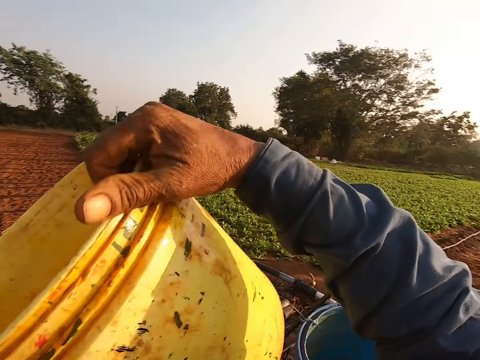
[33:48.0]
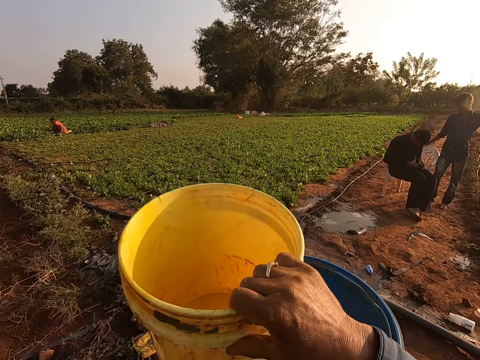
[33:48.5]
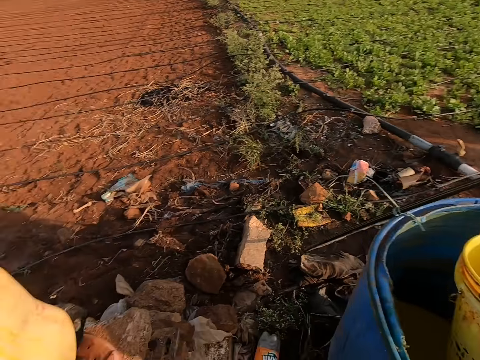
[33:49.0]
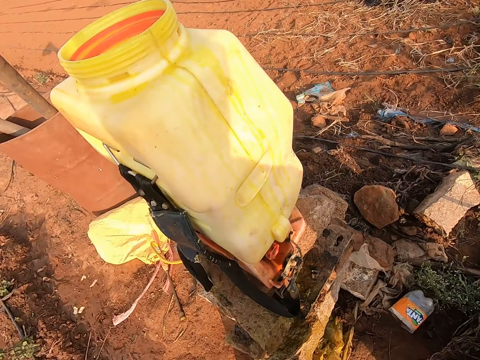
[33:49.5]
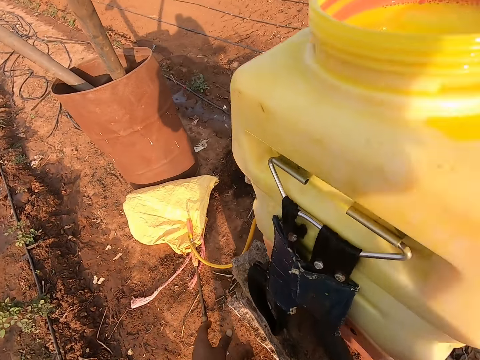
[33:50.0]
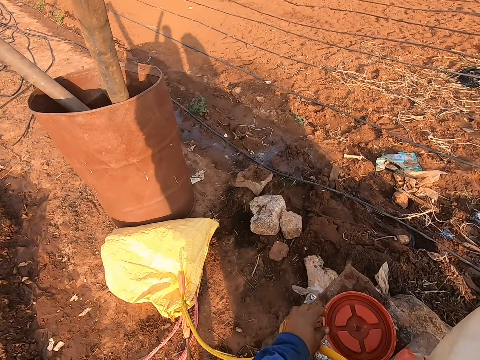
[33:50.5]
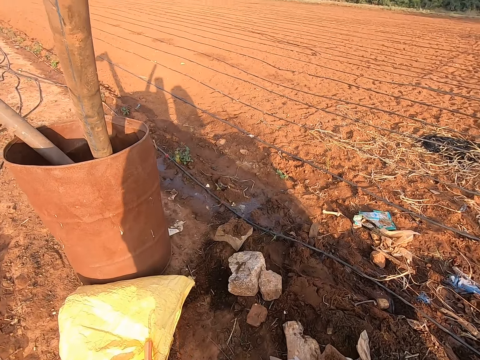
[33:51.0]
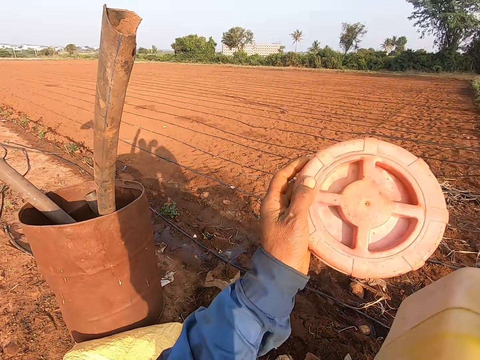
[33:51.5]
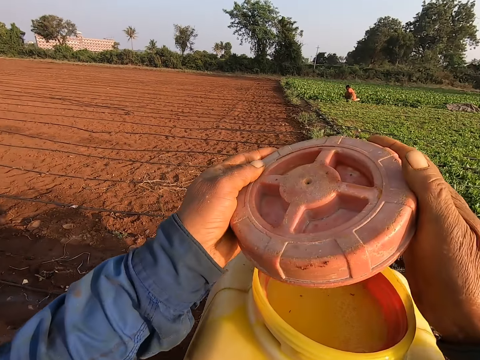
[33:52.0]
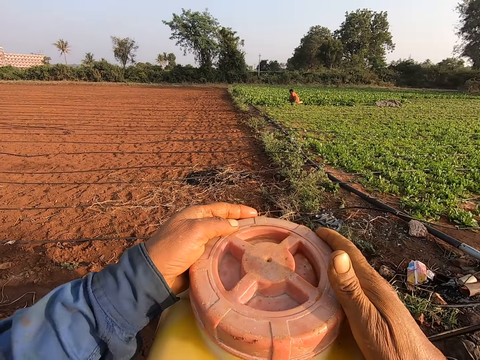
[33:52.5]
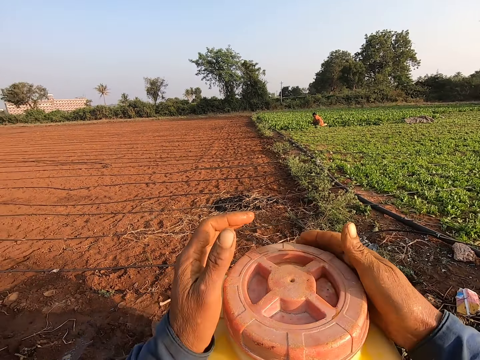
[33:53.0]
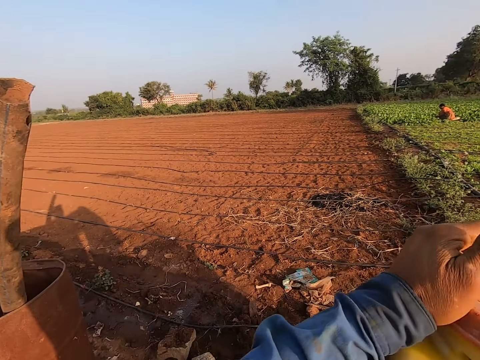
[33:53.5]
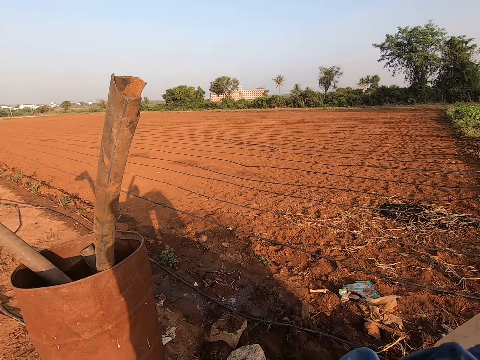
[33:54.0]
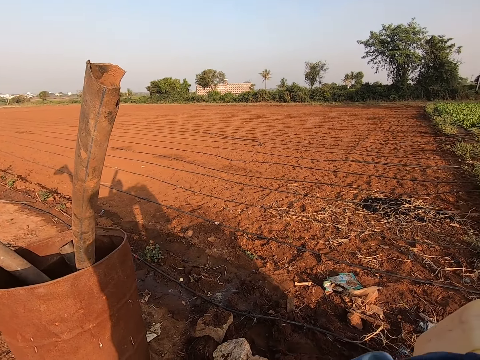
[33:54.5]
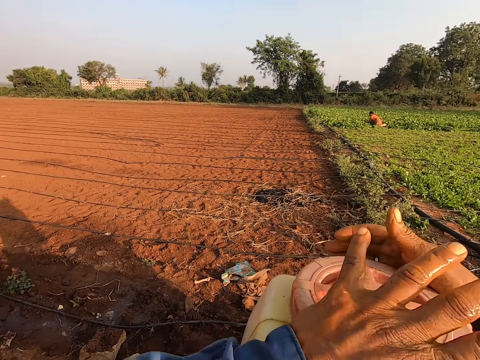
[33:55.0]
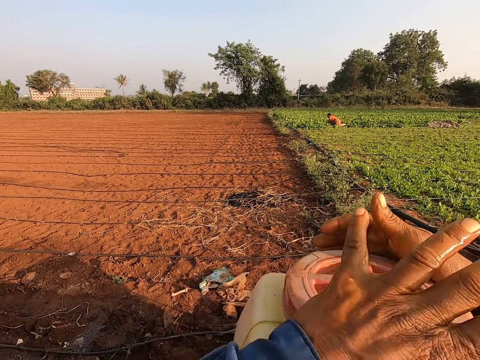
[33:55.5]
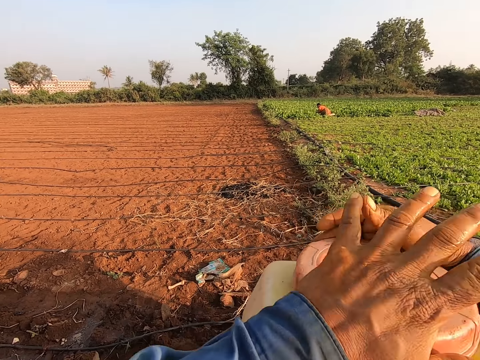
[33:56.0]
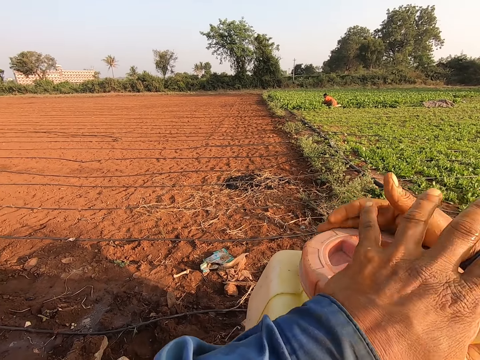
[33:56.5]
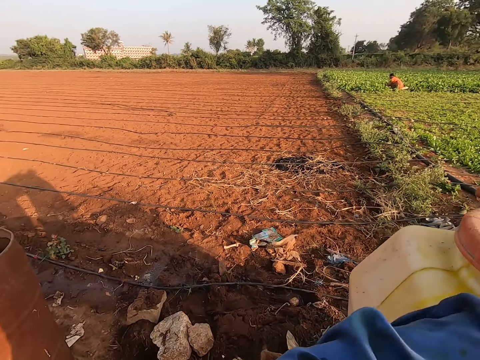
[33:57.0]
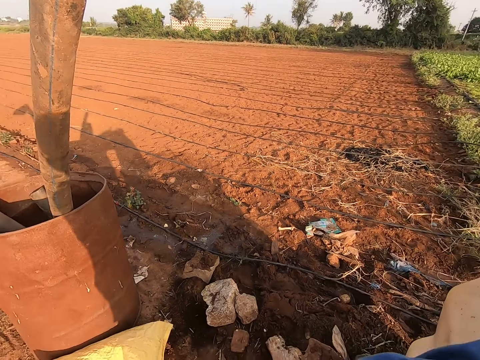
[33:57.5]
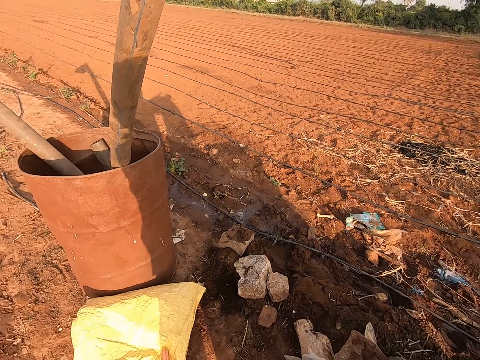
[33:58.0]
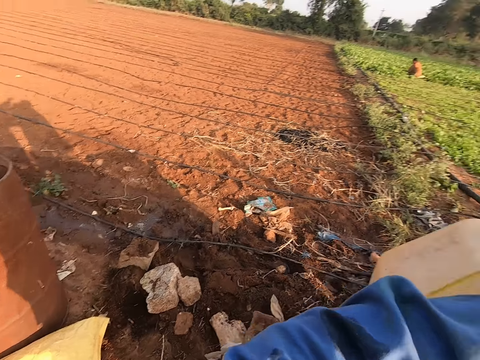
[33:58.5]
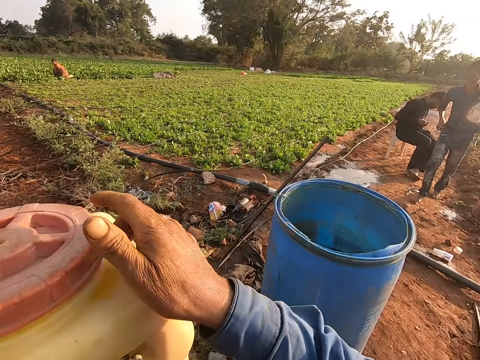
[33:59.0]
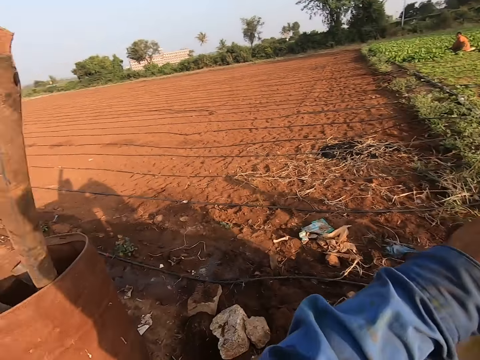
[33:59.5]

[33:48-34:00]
The camera wearer places the plastic bowl in the drum with his right hand. He picks the lid from the stone with his left hand. He closes the lid of the knapsack sprayer's tank with his hands. He converses with a man. He looks around.

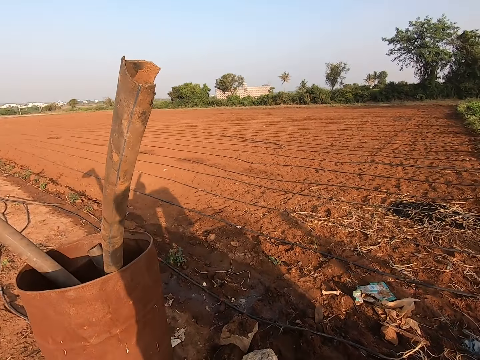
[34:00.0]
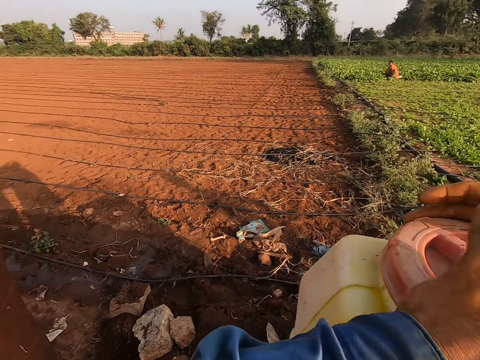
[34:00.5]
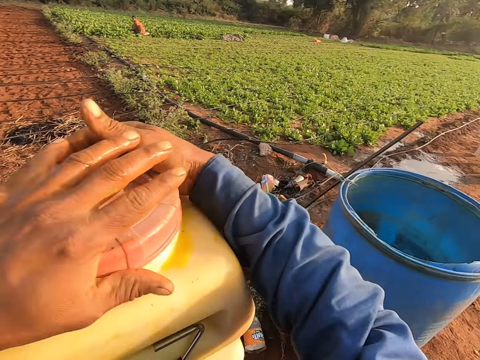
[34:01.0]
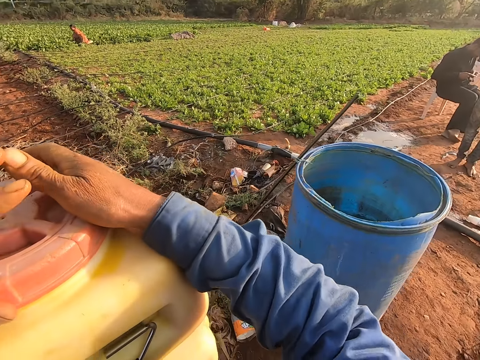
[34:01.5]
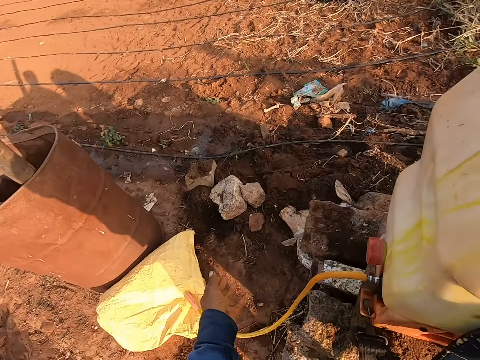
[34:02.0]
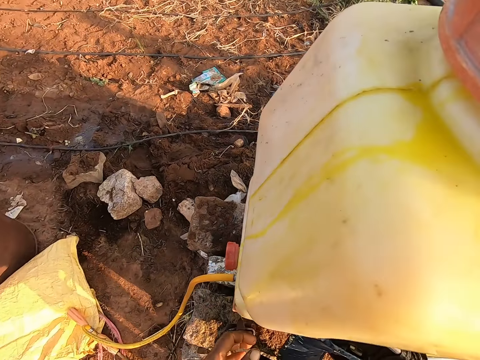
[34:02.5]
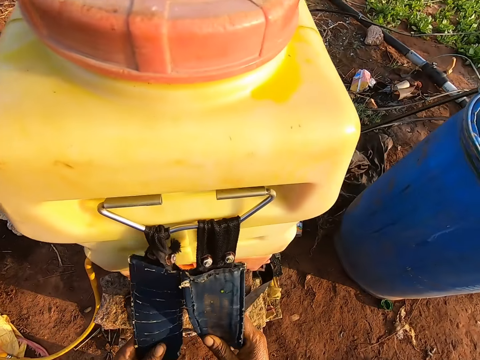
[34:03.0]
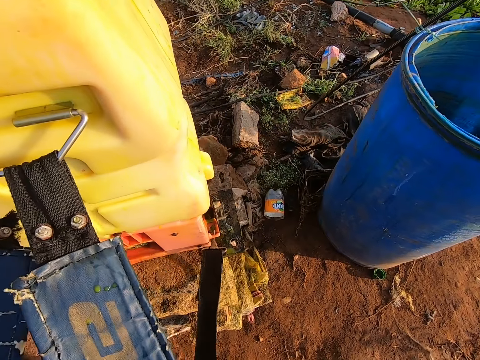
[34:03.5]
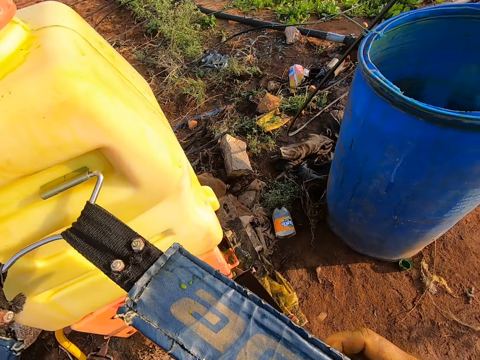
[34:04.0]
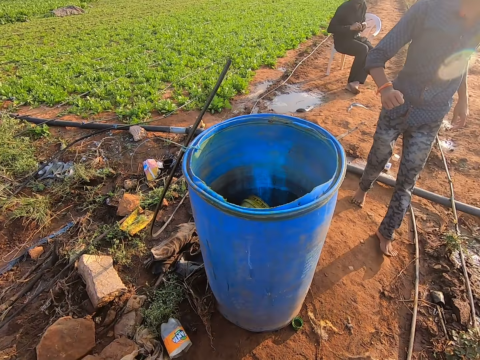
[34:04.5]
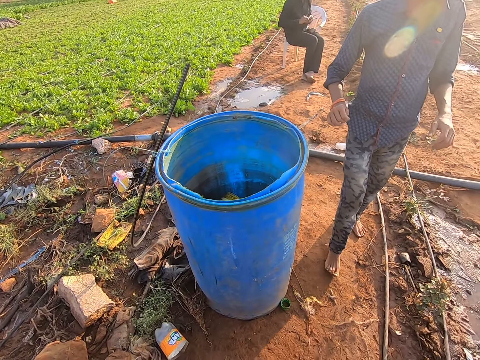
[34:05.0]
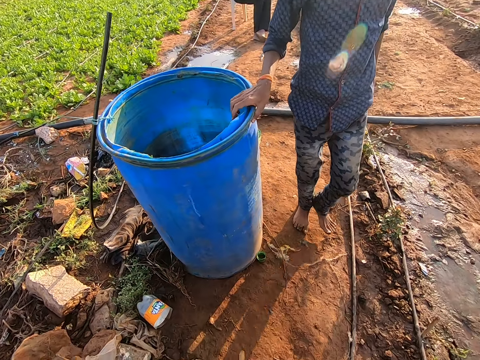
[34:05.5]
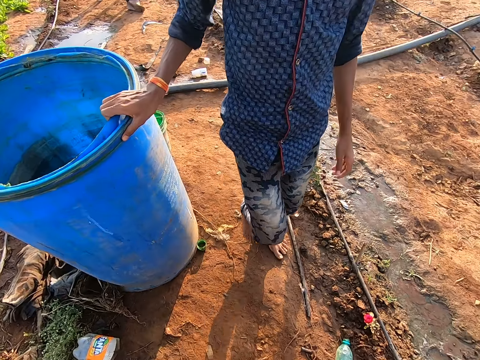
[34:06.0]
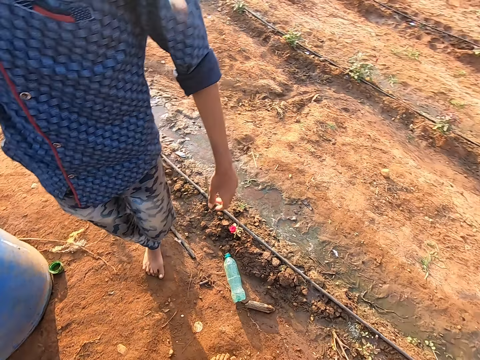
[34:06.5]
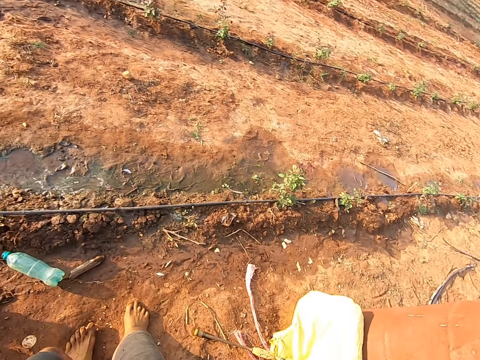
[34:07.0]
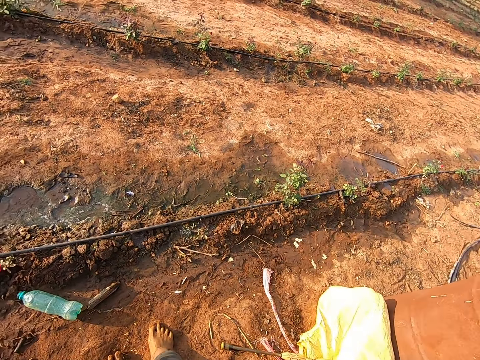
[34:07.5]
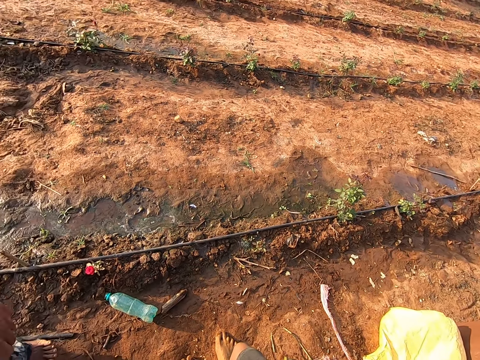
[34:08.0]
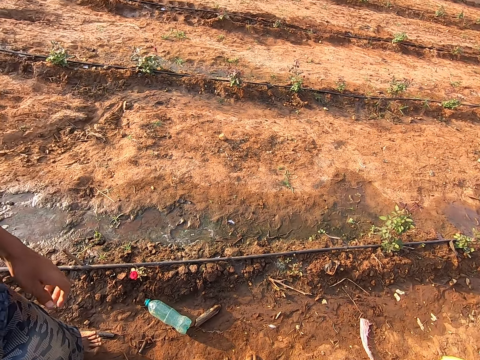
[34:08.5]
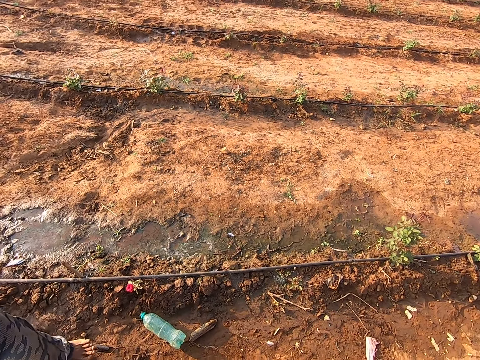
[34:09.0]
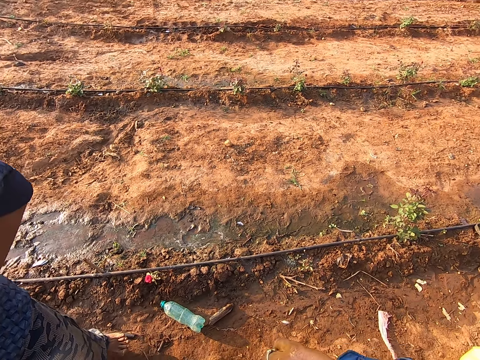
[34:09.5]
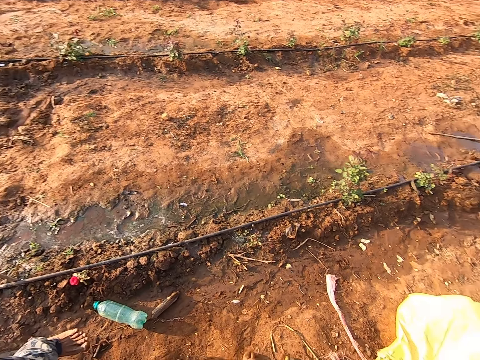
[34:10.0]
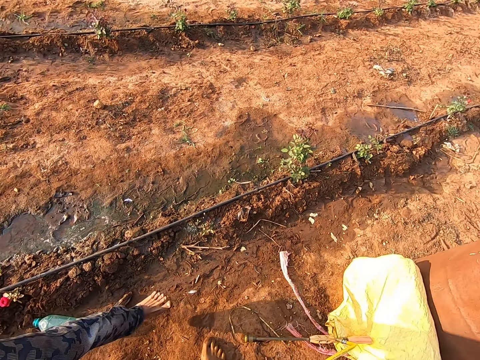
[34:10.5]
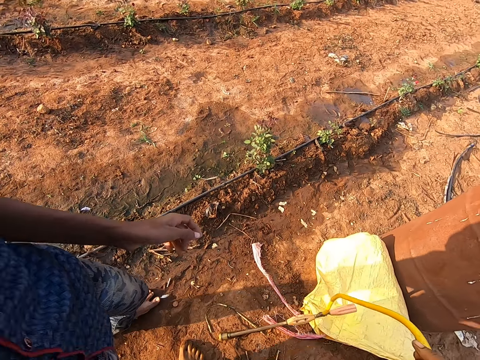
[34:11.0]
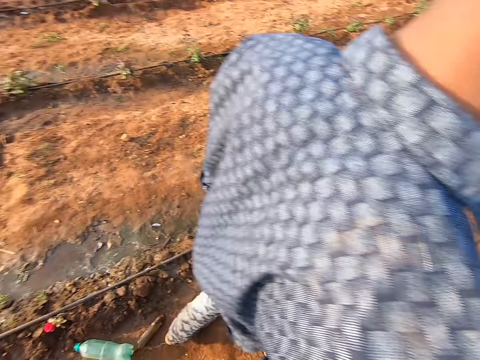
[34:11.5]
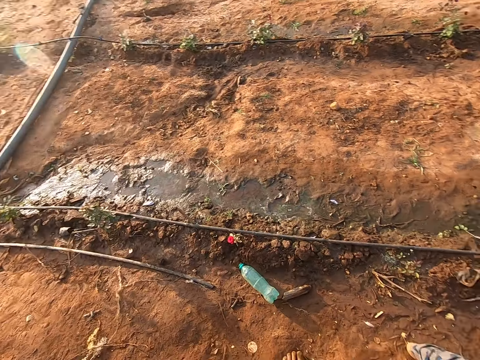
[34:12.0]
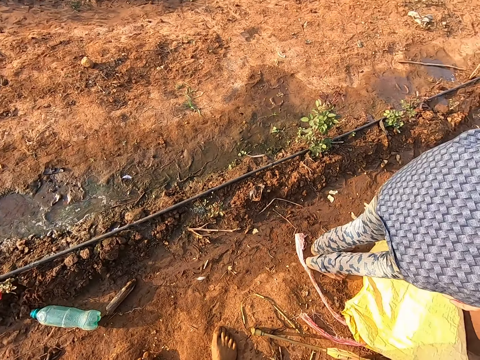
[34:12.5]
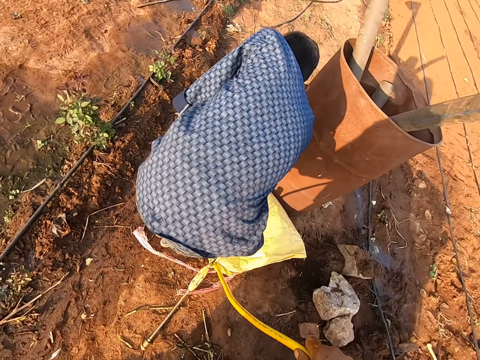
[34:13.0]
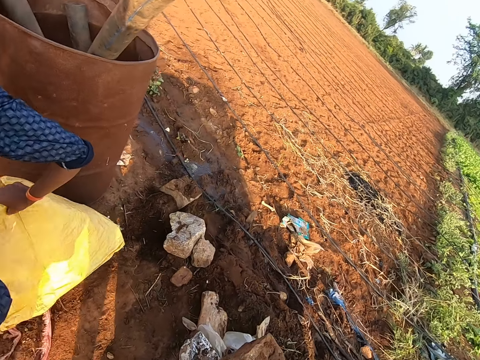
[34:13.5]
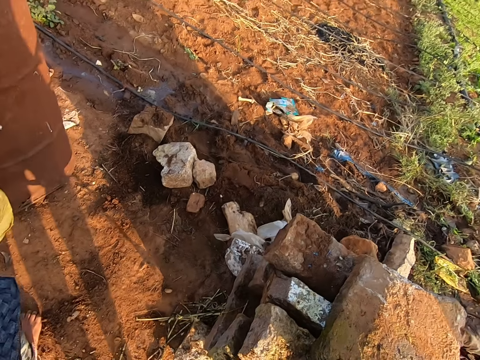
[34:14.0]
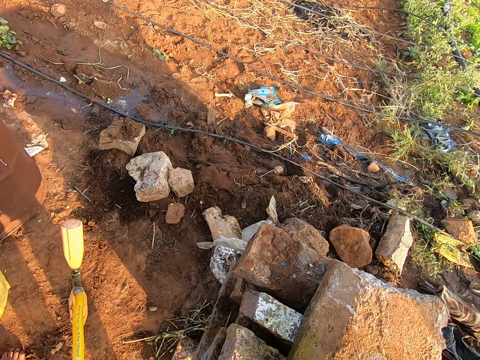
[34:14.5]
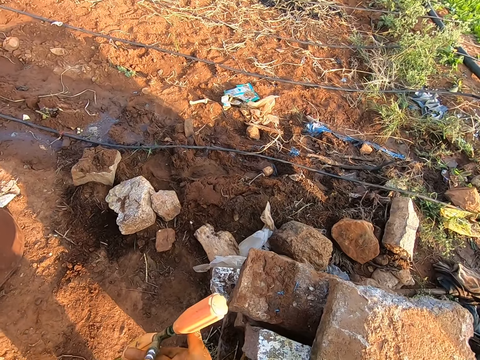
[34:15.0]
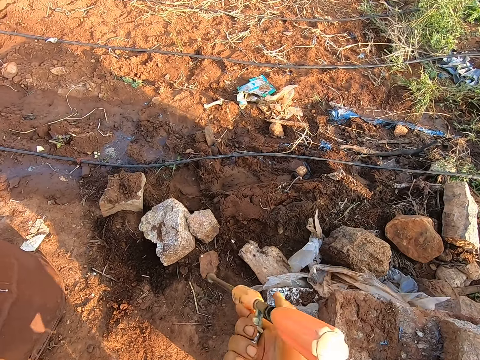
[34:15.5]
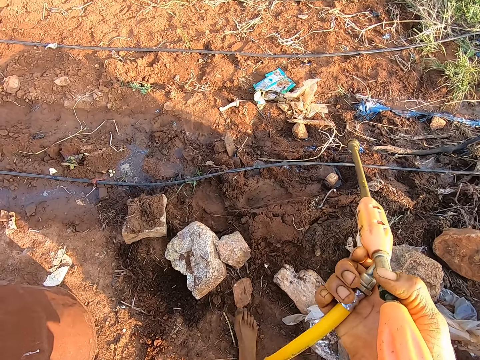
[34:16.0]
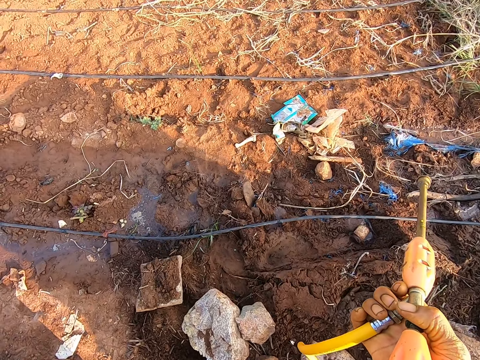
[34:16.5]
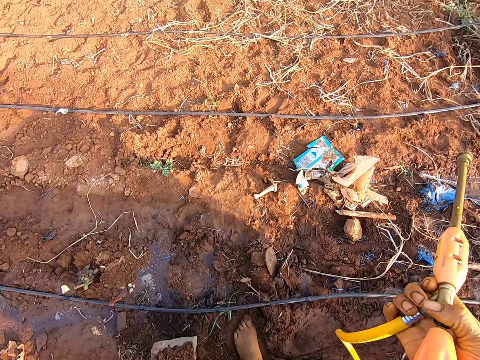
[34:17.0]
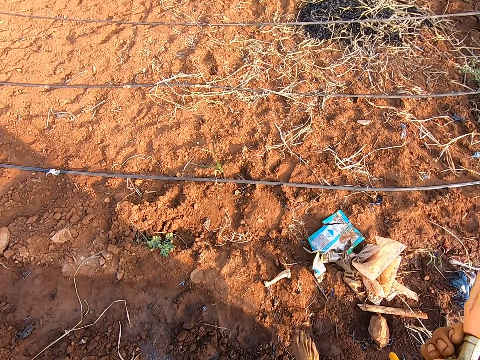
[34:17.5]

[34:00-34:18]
The camera wearer holds a strap of the knapsack sprayer with his left hand and holds a strap of the knapsack sprayer with his right hand. The man approaches the camera wearer. The camera wearer carries the spray pump. He interacts with the man. The man moves his right hand on the drum. The camera wearer moves his hand. The man picks up a sack from the ground with his right hand. The camera wearer looks around. He holds the knapsack sprayer's lance with his right hand. He walks on the farm.
